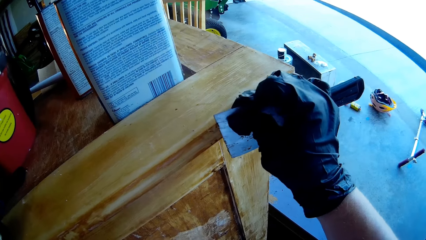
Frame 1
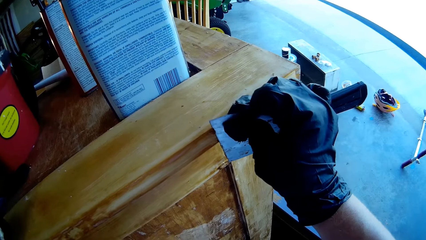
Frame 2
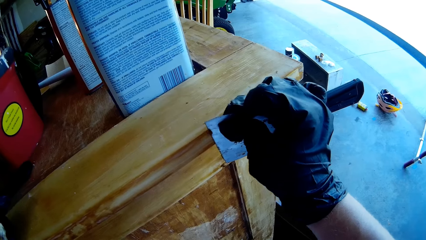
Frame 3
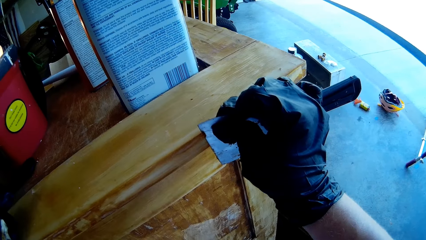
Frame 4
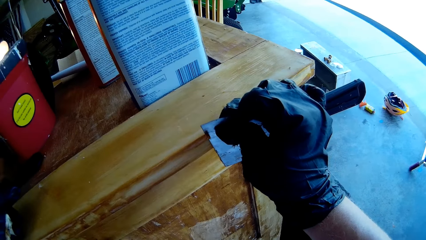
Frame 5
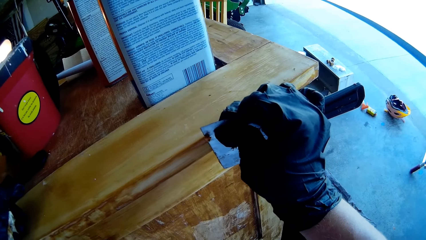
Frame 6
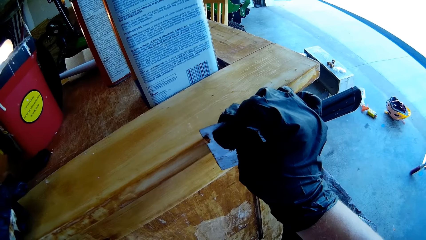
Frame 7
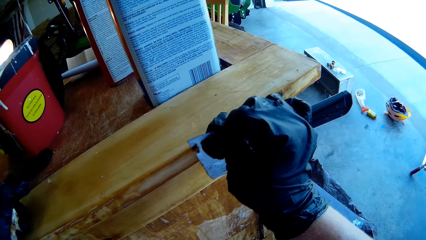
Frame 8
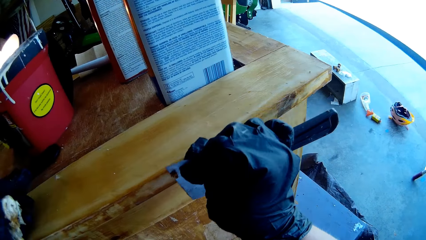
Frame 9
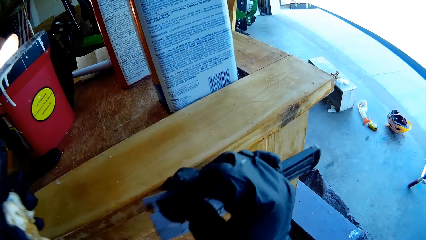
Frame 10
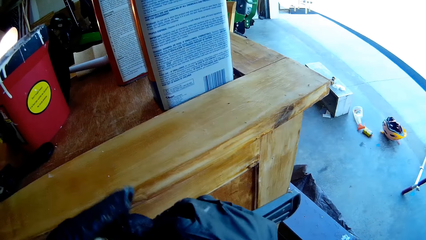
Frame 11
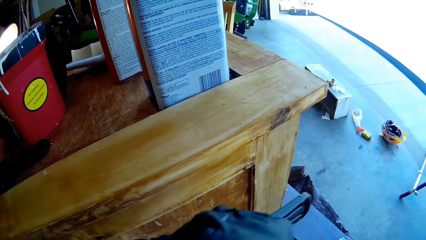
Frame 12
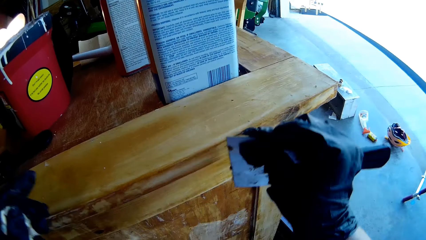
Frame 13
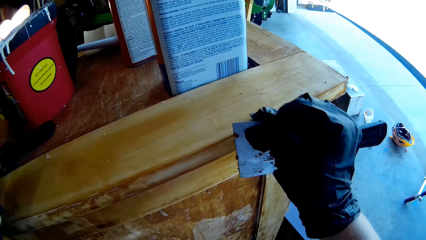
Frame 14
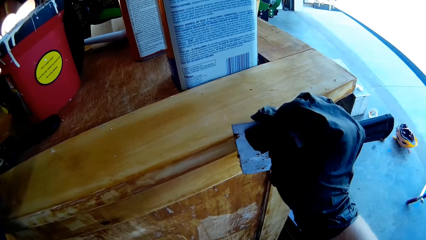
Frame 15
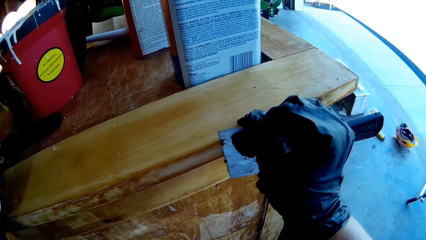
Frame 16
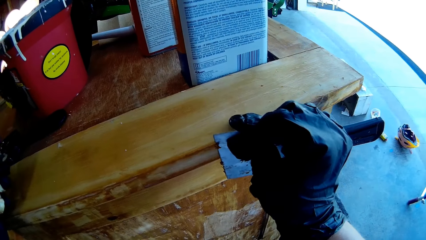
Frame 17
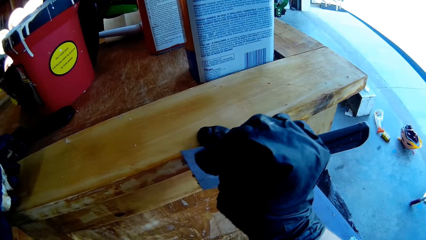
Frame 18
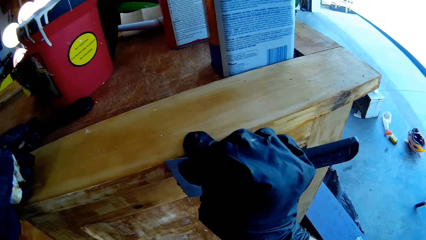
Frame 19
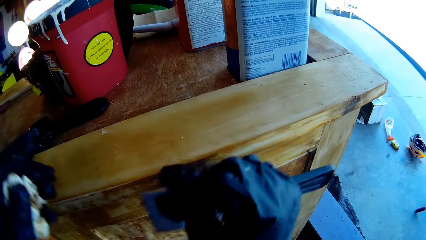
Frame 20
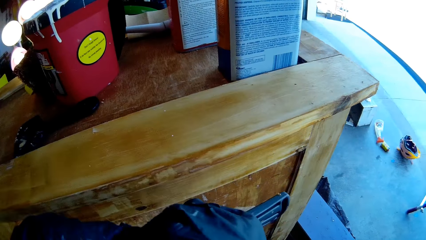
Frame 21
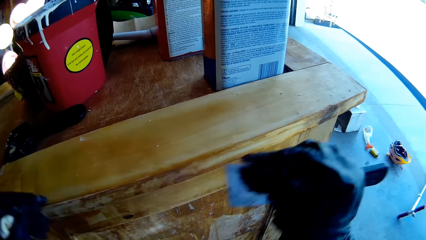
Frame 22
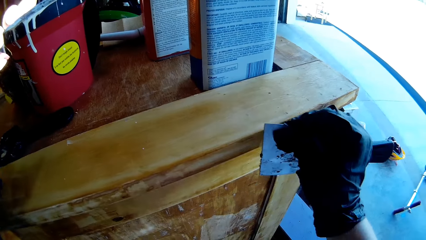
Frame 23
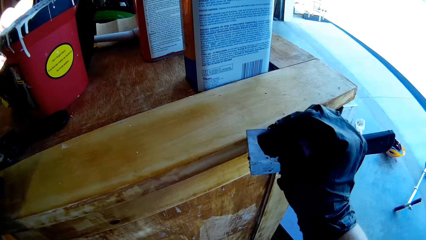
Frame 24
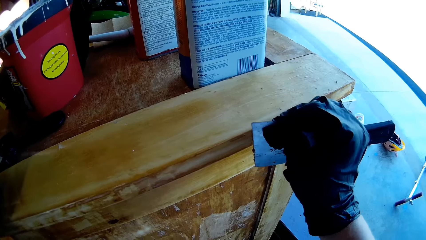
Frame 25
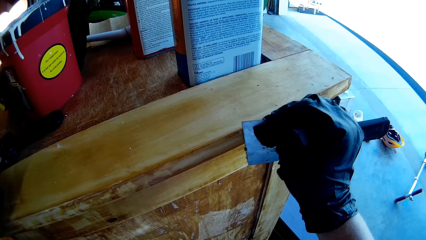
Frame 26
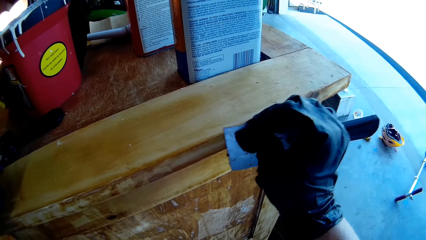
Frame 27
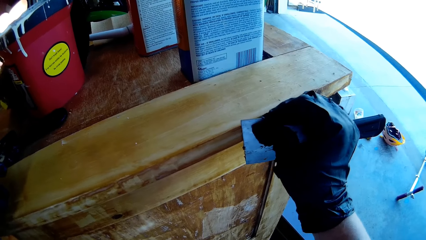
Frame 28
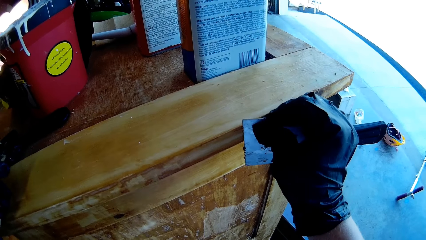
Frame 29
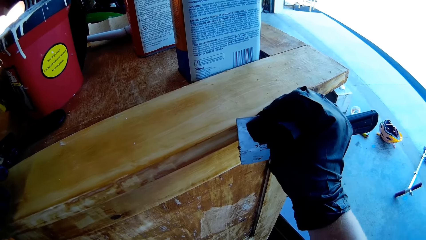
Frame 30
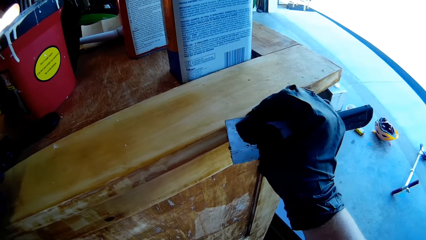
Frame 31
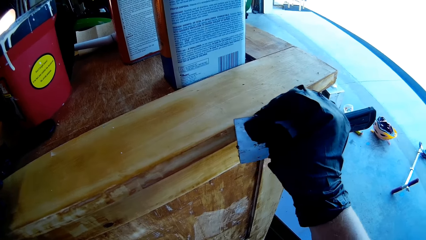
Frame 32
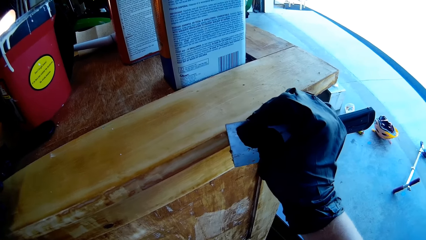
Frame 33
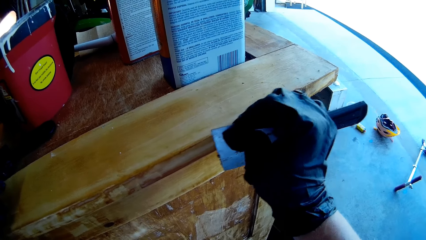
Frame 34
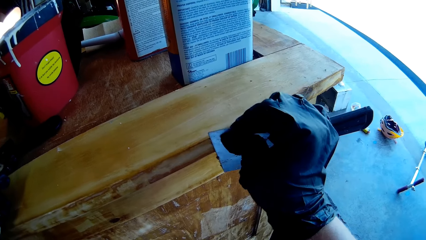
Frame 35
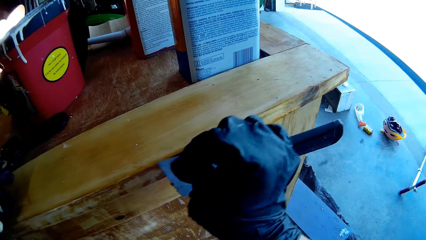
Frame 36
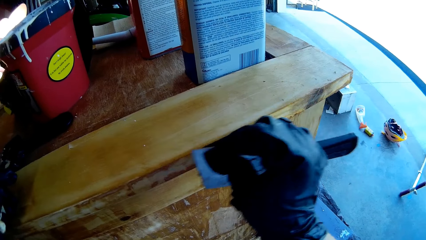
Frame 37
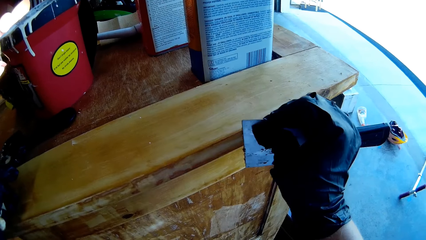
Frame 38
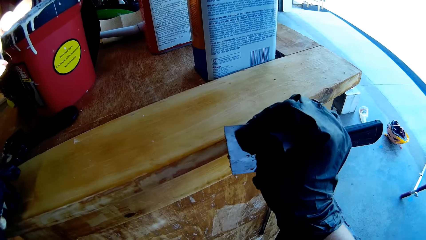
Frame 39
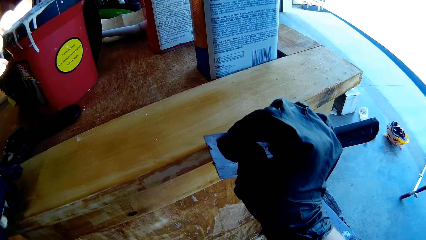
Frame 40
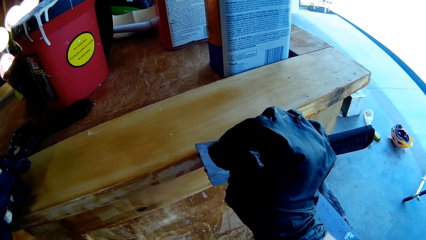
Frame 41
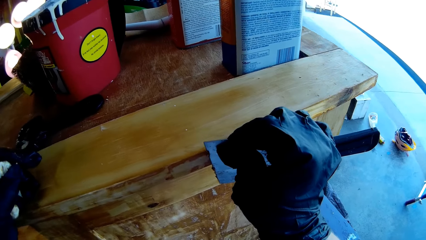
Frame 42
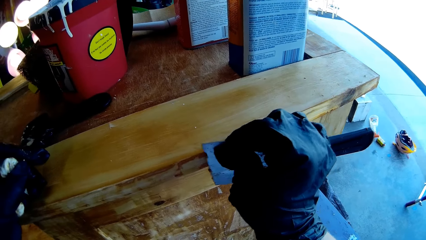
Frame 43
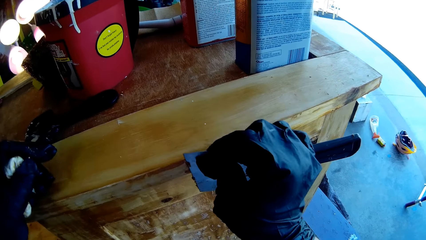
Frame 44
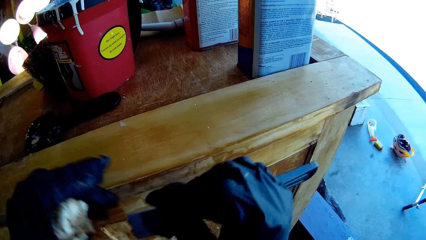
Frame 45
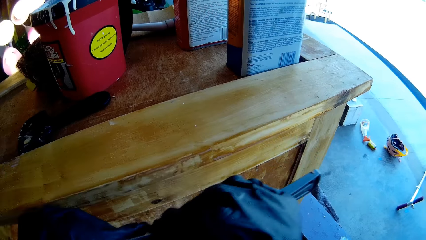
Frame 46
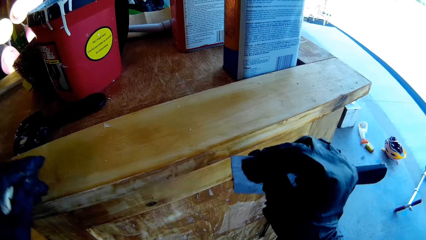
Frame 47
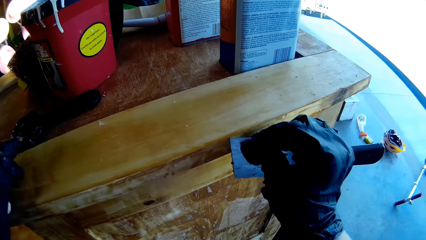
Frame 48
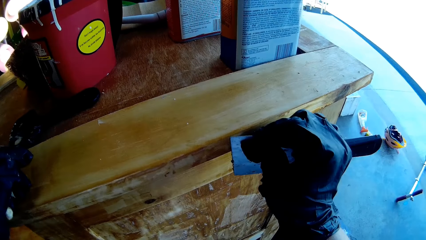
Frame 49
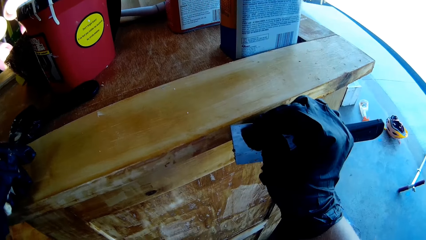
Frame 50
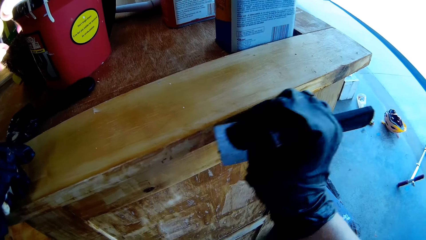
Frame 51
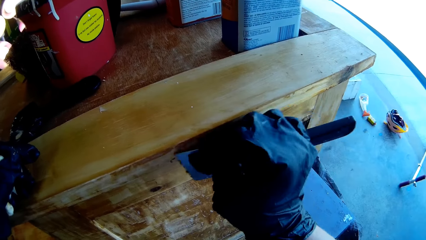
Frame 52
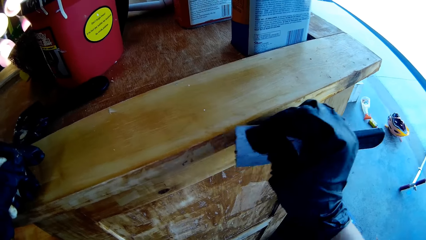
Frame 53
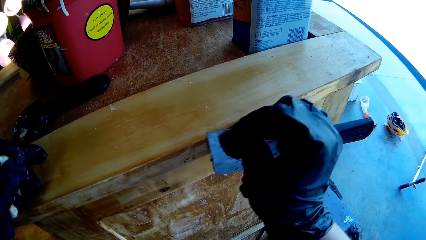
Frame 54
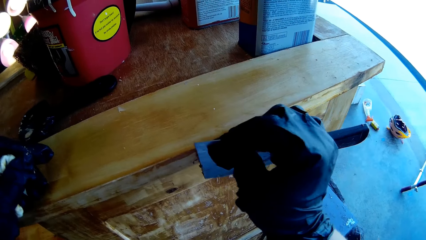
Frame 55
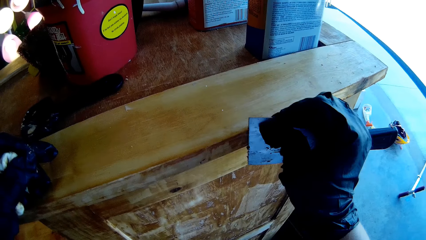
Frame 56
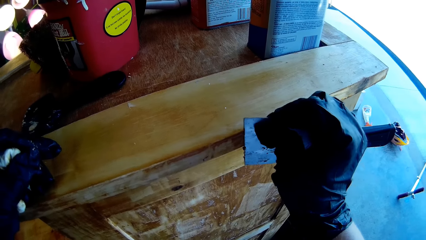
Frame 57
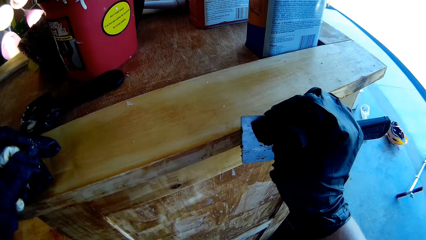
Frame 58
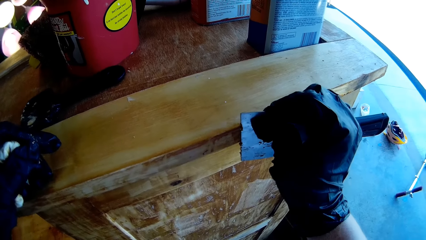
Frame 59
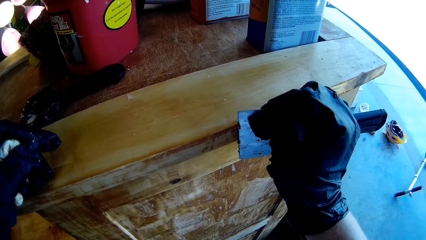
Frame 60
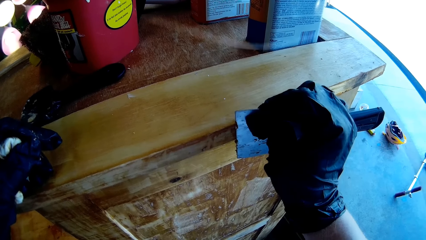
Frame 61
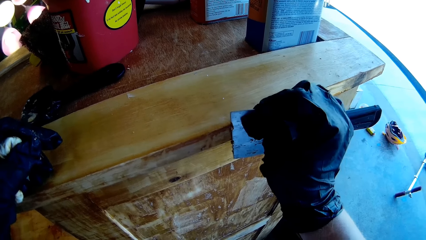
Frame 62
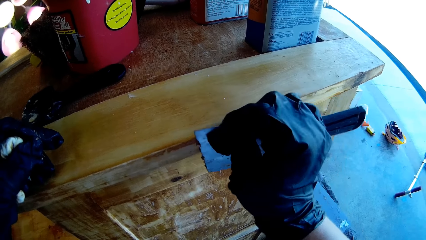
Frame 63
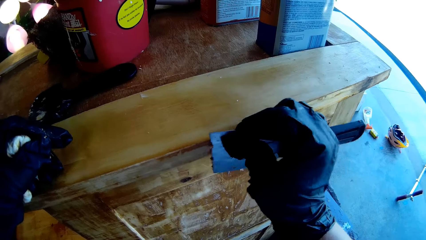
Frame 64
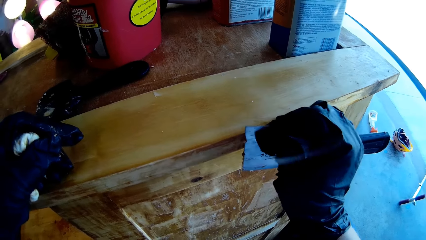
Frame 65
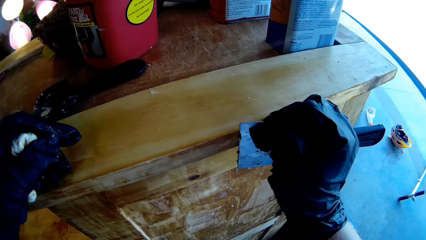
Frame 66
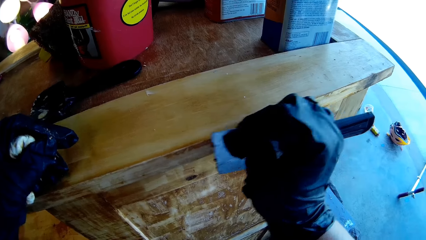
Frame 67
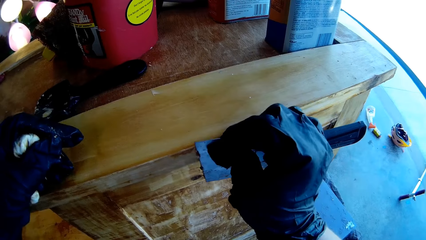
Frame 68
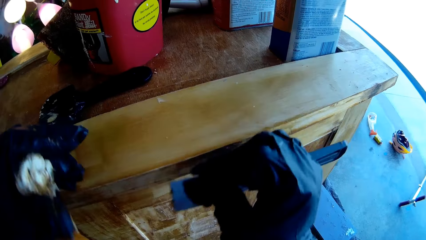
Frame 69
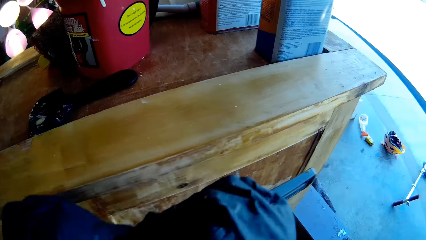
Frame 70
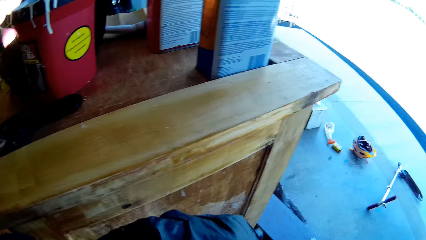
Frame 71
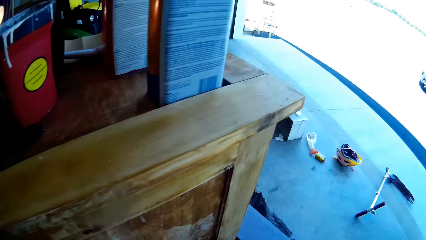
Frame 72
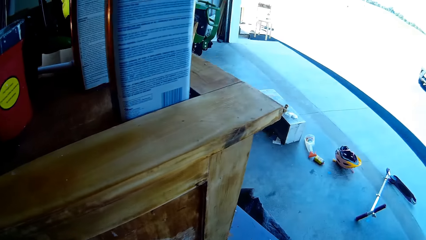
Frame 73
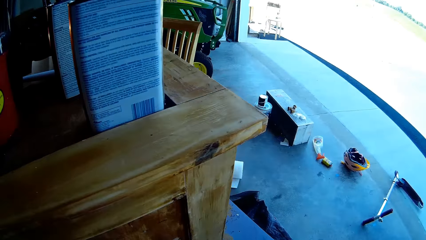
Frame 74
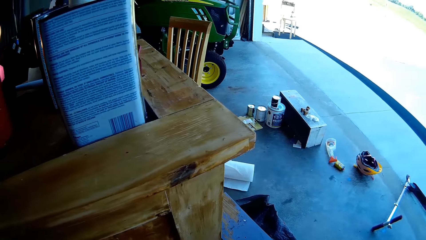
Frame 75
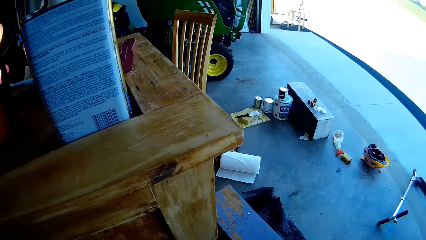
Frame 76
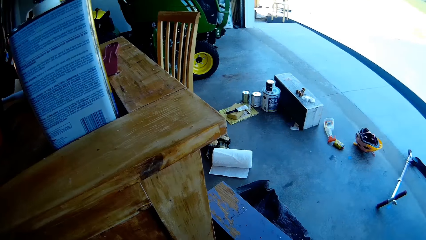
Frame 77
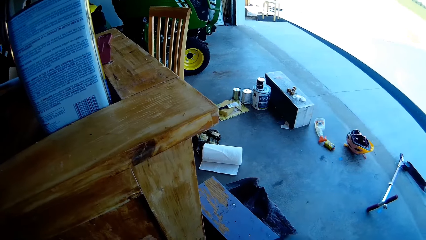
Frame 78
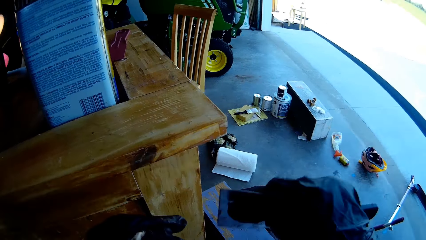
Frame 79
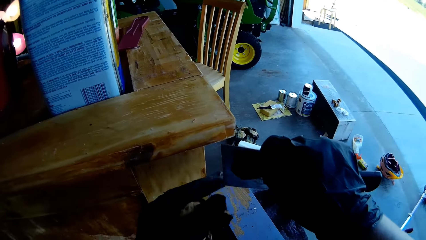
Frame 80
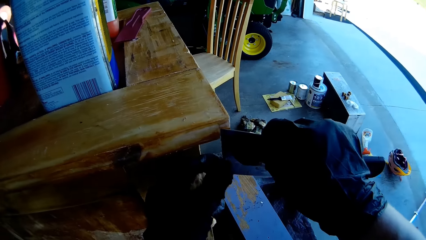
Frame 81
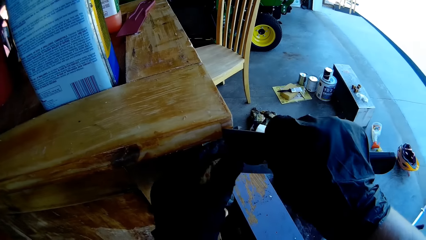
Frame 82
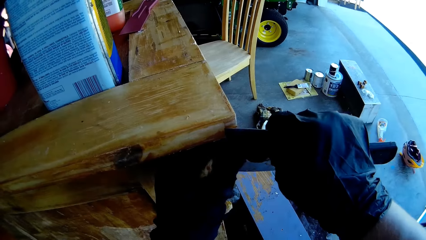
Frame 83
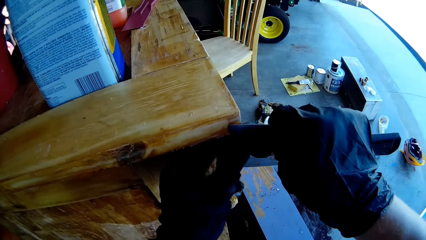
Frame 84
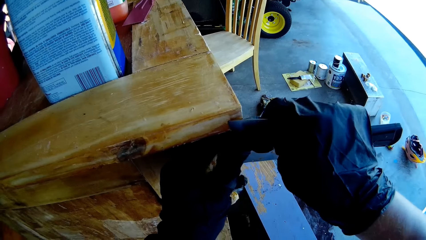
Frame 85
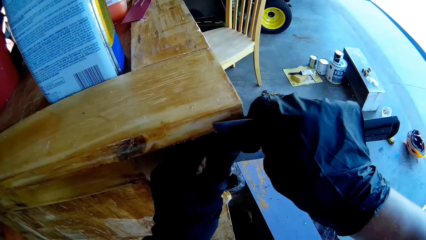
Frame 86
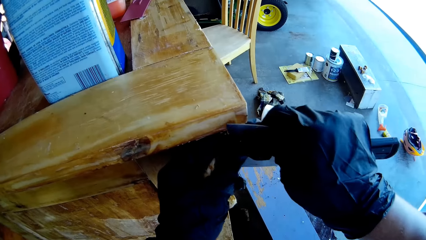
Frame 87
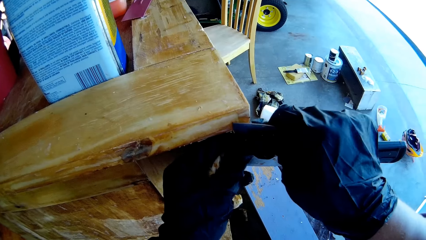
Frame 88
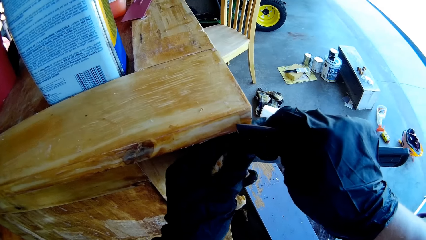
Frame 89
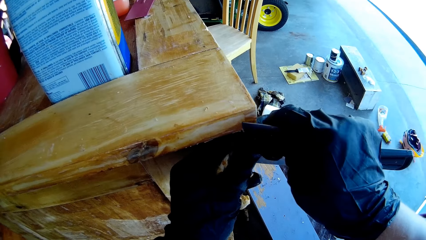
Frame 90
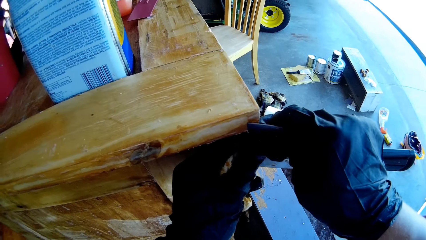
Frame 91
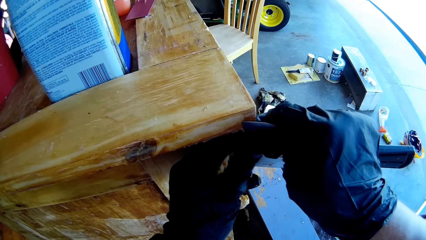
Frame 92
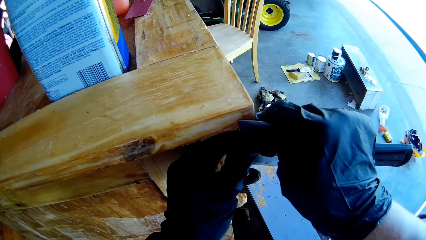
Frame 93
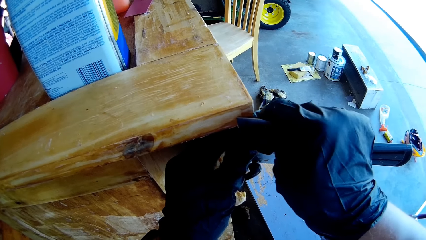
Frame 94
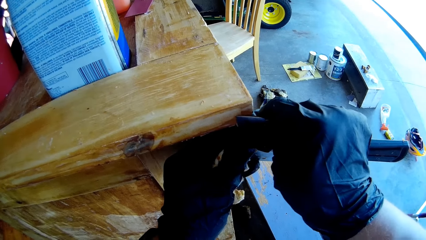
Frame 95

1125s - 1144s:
The camera wearer wipes the scraper or wood chisel. They scrape the wooden stand with the scraper. They wipe the scraper. They scrape the wooden stand with the scraper. They wipe the scraper. They scrape the wooden stand with the scraper. They wipe the scraper. They scrape the wooden stand with the scraper.
